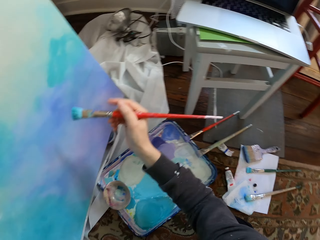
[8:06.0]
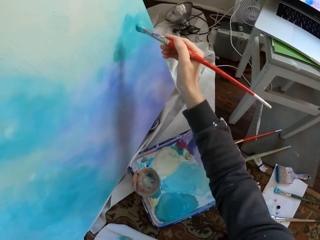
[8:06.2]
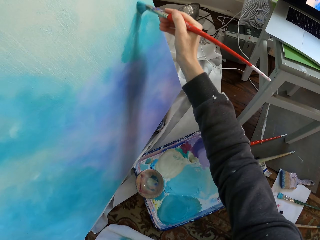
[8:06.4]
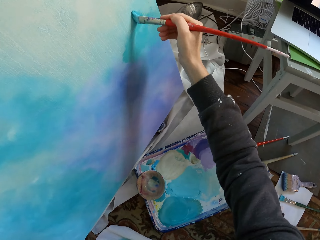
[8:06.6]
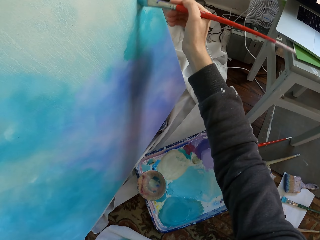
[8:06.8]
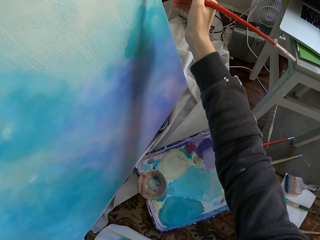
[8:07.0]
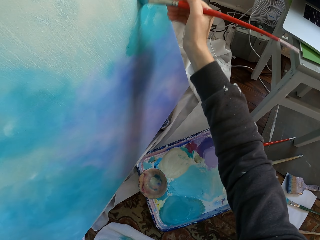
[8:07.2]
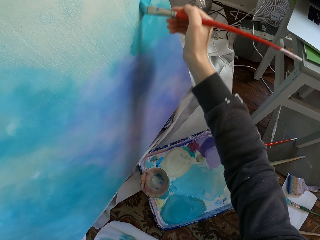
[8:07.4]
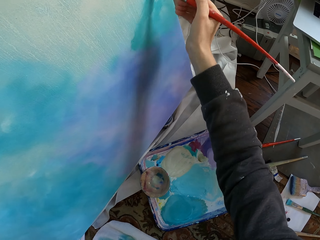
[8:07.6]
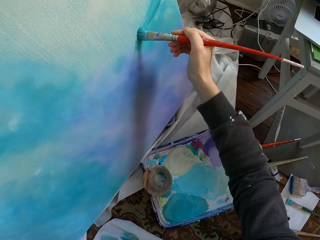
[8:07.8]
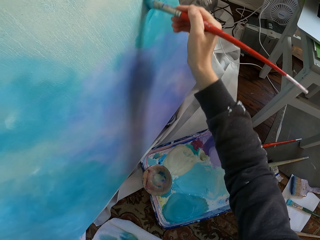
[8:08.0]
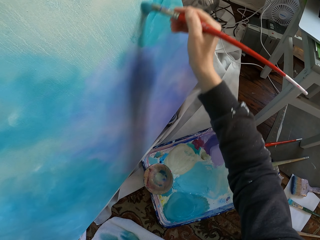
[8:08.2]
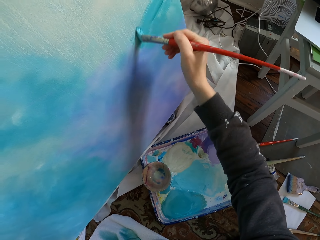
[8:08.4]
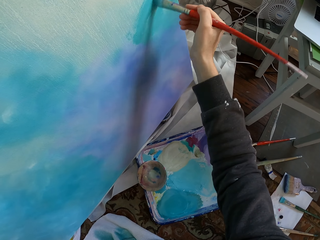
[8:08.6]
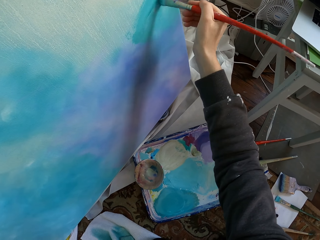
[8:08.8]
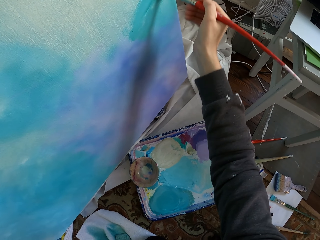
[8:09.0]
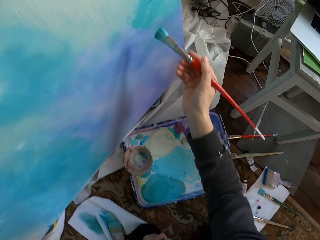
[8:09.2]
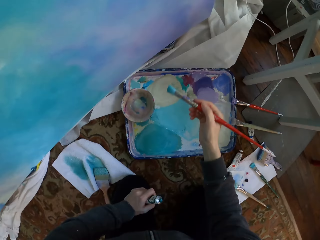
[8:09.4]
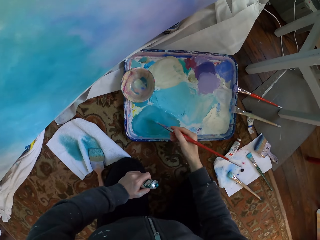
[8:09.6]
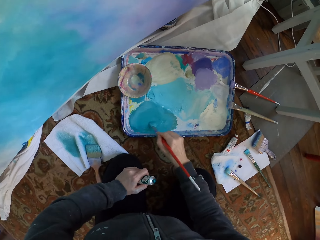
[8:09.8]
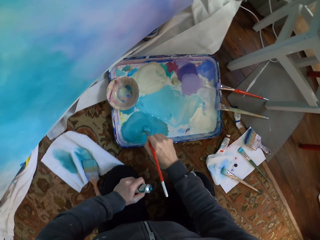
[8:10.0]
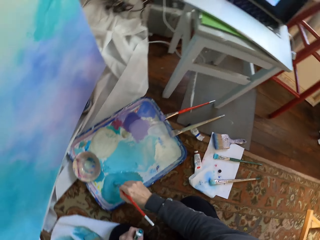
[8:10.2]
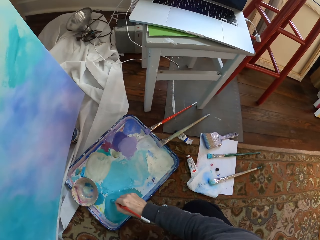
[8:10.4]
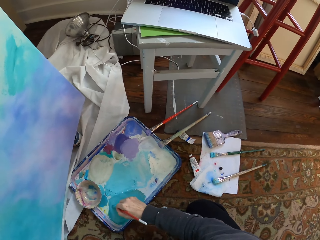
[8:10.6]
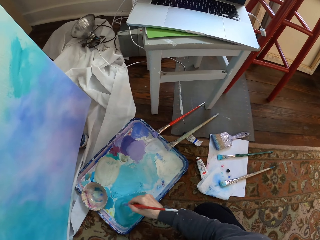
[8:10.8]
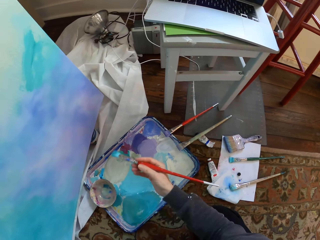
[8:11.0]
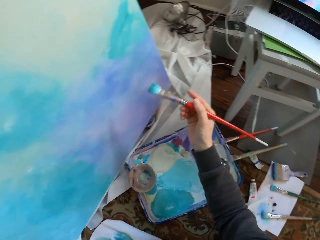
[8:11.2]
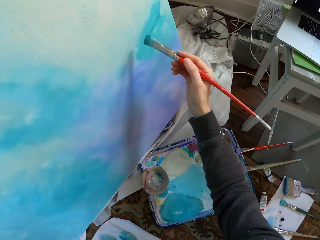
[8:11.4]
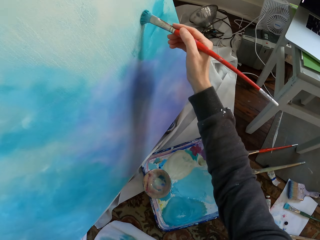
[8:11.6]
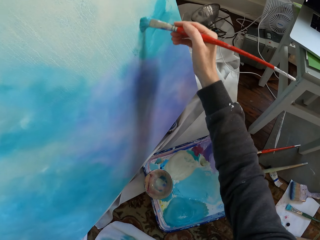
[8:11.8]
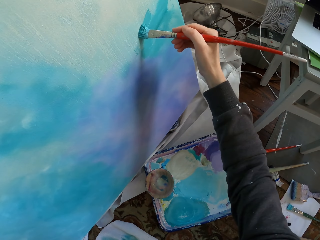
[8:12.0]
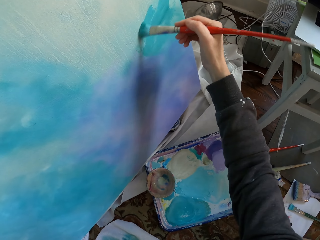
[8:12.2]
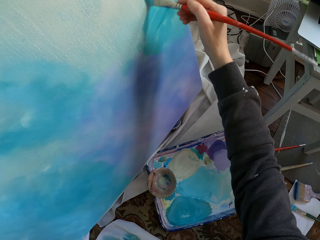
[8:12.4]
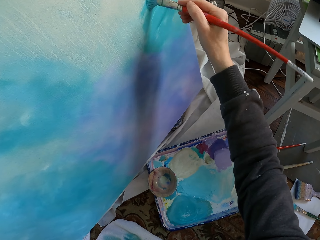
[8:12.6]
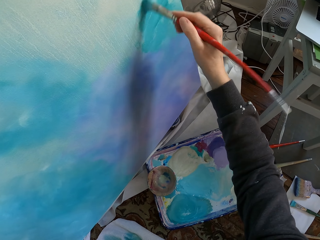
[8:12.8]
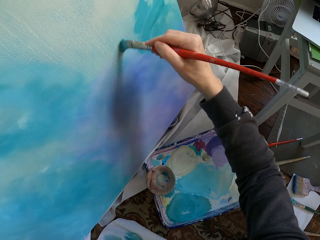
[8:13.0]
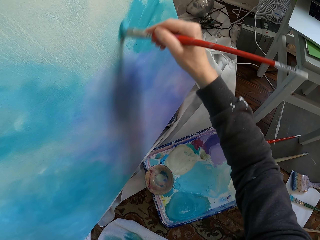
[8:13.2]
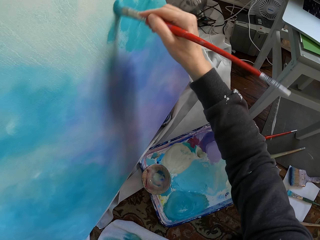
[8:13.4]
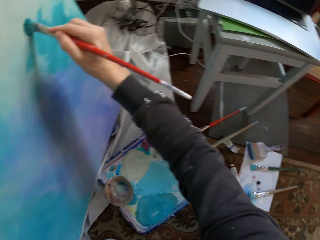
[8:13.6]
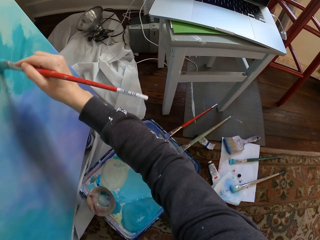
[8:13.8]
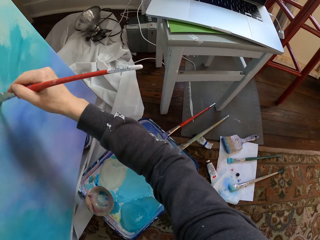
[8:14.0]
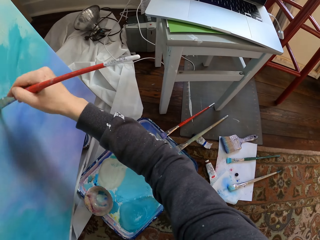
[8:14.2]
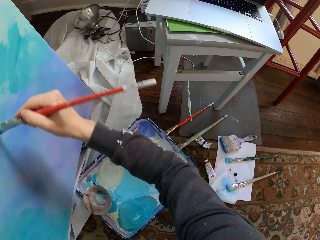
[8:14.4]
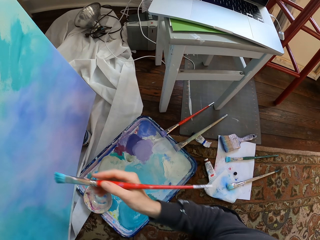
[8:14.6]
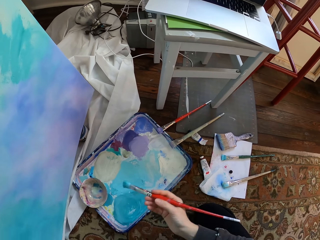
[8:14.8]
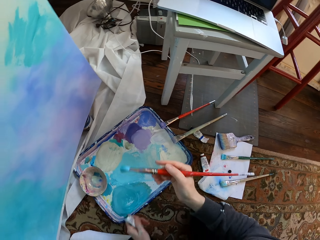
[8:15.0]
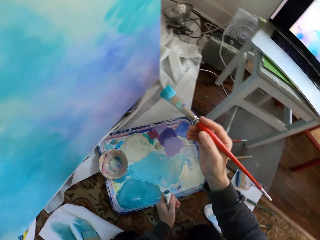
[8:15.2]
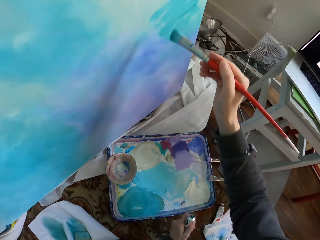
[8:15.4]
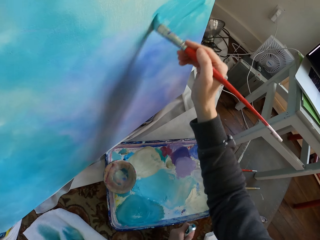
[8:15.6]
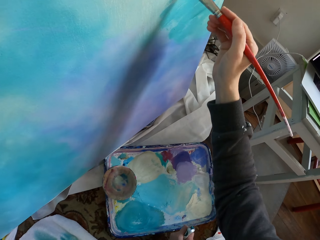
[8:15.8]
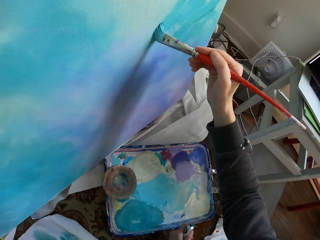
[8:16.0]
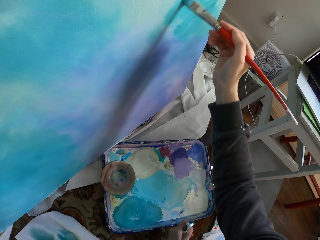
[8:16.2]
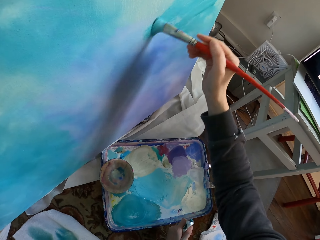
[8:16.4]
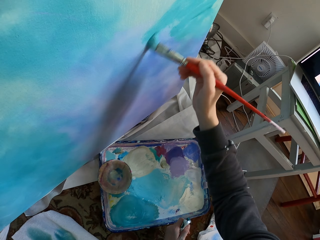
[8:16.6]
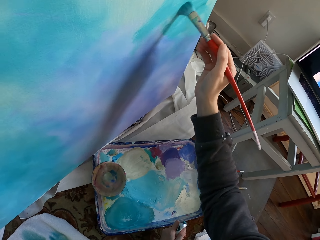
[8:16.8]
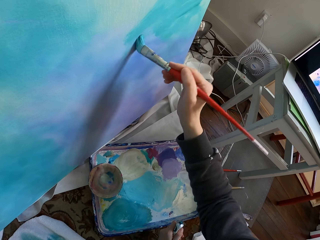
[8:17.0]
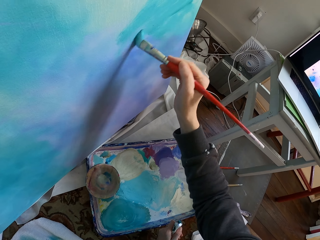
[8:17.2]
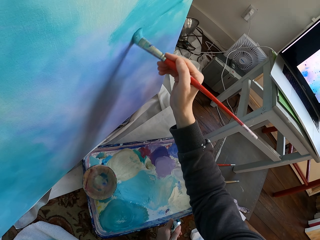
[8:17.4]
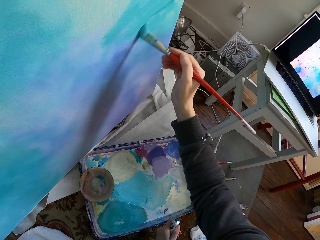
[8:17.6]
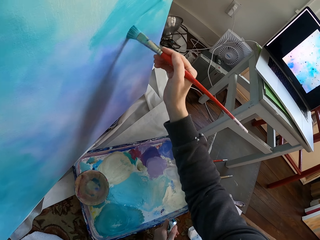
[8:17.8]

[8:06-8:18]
The camera wearer mixes the paint. They paint the board. They brush paint.

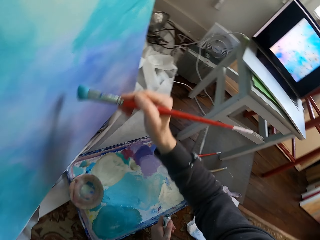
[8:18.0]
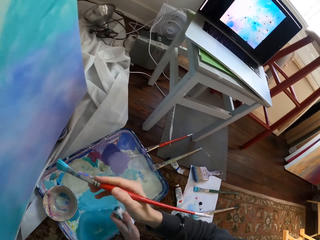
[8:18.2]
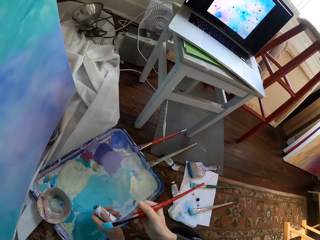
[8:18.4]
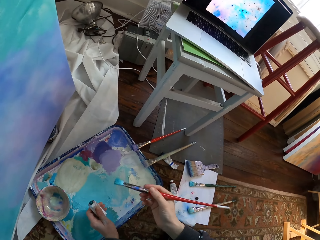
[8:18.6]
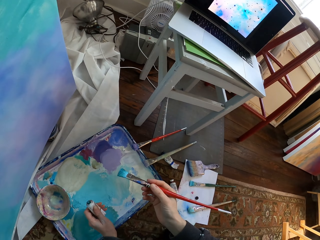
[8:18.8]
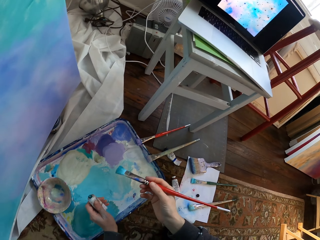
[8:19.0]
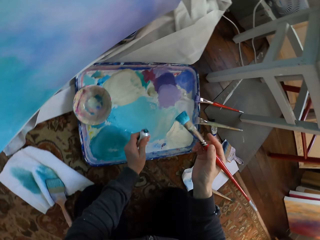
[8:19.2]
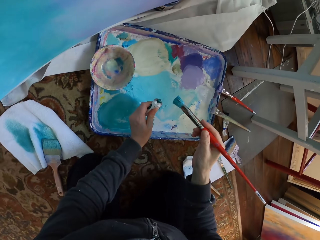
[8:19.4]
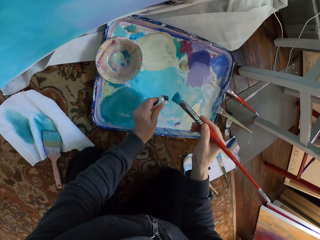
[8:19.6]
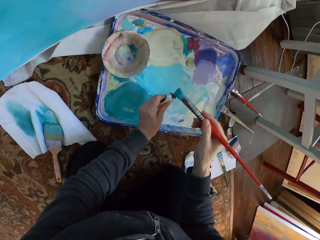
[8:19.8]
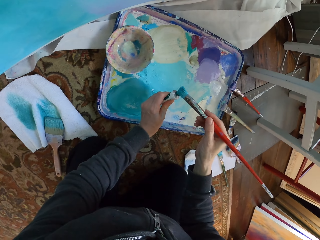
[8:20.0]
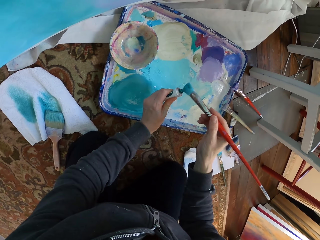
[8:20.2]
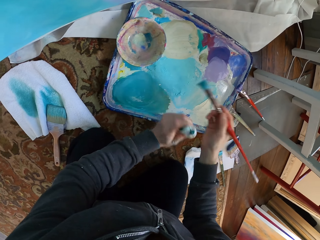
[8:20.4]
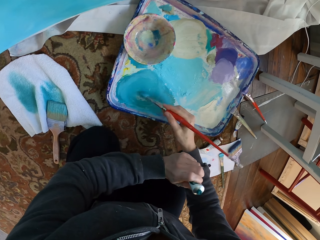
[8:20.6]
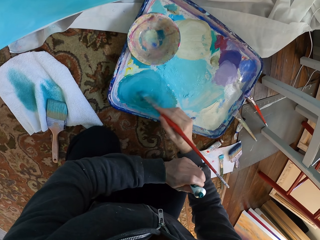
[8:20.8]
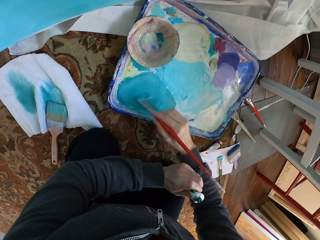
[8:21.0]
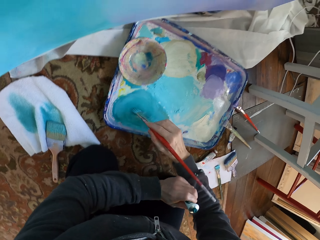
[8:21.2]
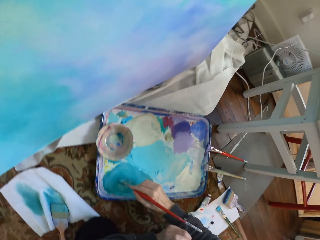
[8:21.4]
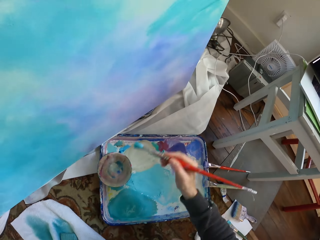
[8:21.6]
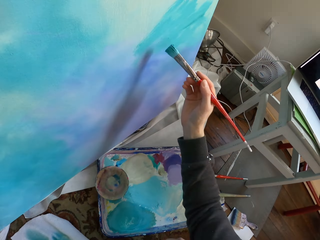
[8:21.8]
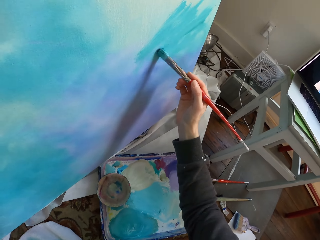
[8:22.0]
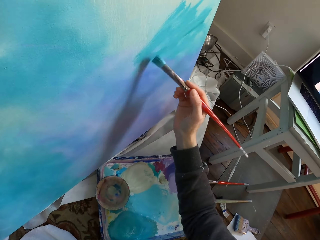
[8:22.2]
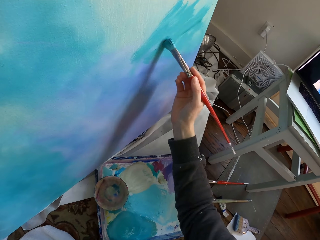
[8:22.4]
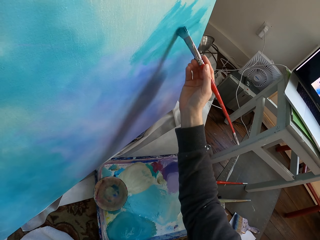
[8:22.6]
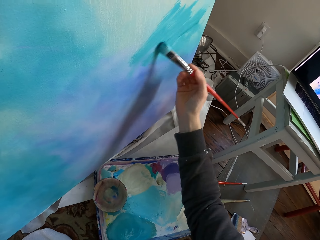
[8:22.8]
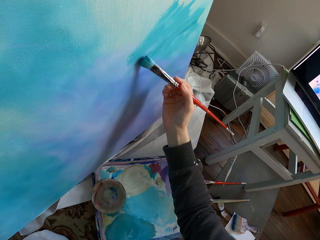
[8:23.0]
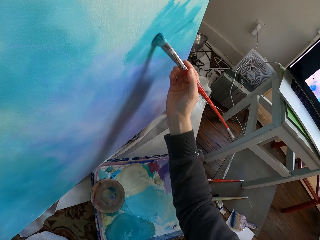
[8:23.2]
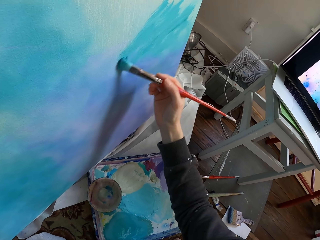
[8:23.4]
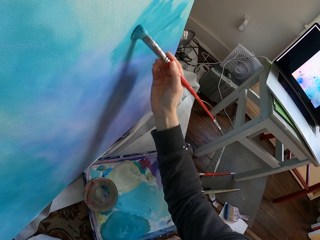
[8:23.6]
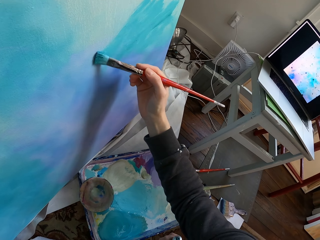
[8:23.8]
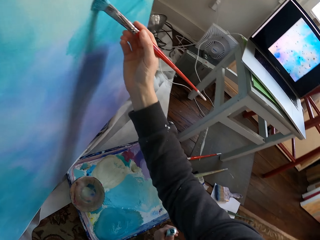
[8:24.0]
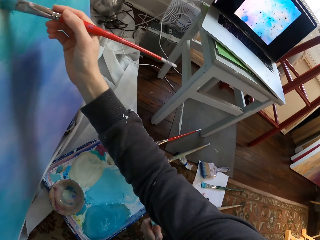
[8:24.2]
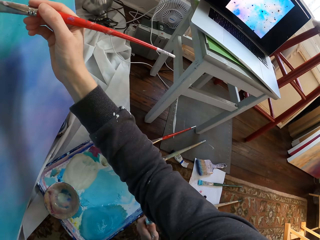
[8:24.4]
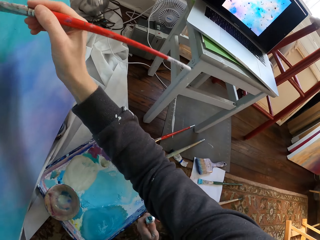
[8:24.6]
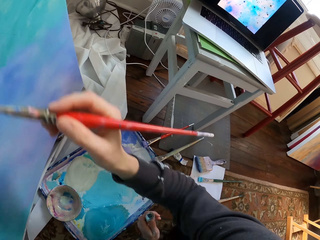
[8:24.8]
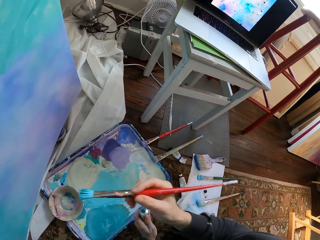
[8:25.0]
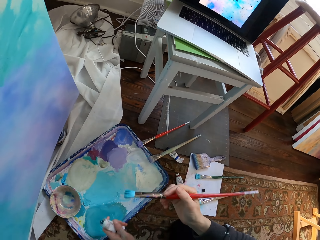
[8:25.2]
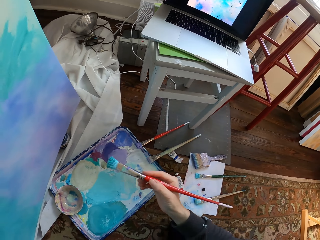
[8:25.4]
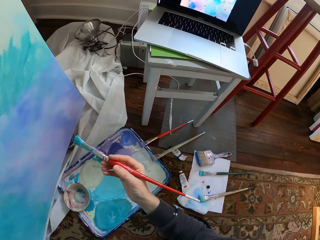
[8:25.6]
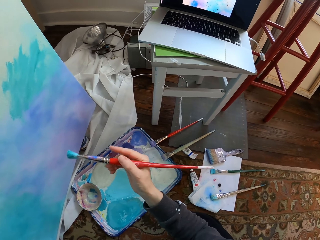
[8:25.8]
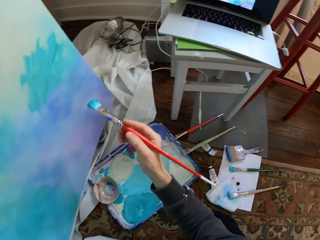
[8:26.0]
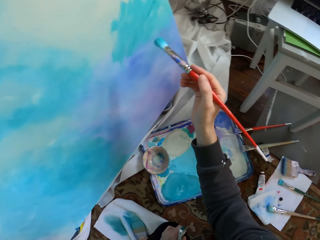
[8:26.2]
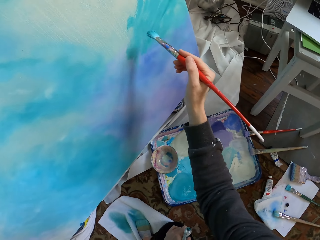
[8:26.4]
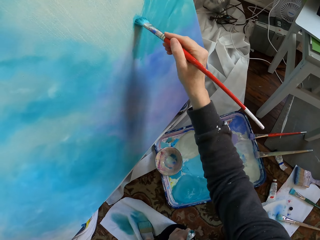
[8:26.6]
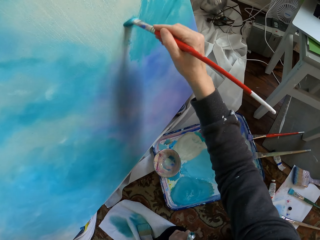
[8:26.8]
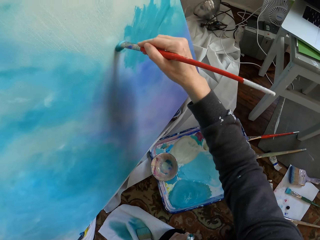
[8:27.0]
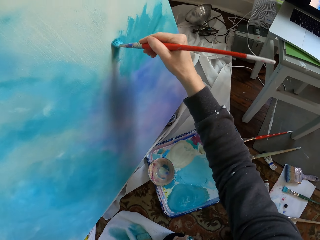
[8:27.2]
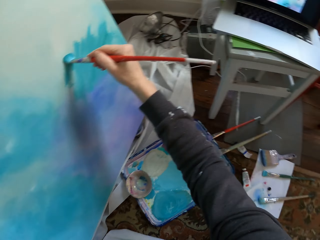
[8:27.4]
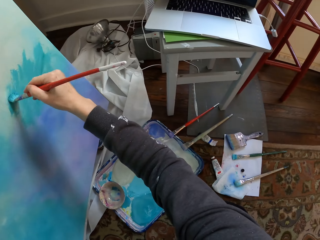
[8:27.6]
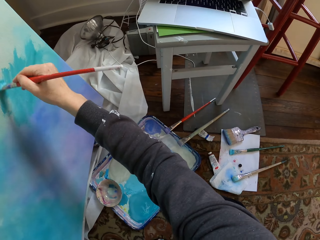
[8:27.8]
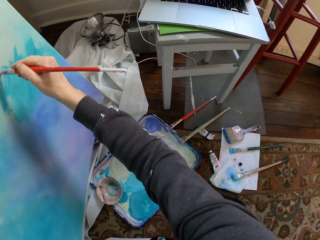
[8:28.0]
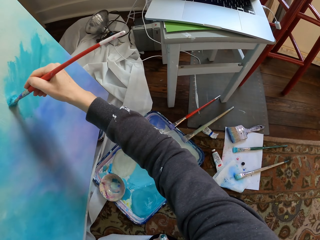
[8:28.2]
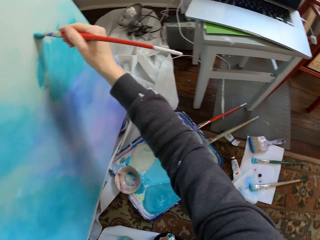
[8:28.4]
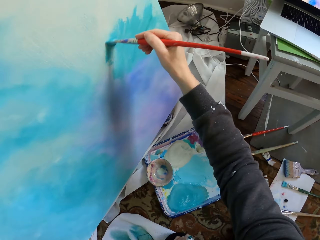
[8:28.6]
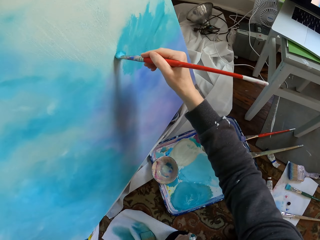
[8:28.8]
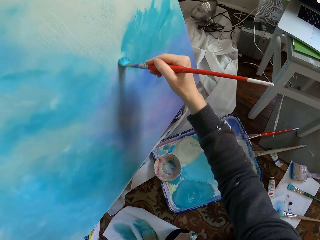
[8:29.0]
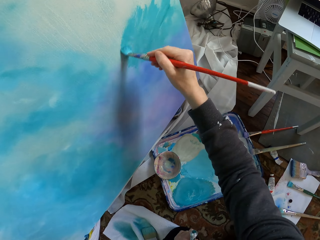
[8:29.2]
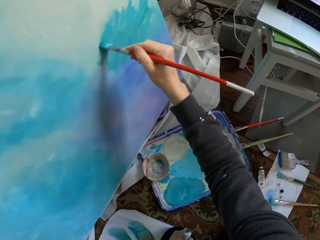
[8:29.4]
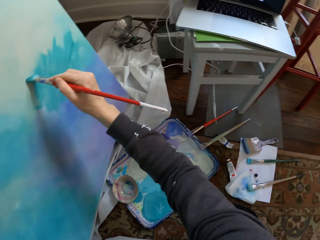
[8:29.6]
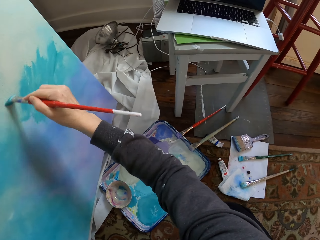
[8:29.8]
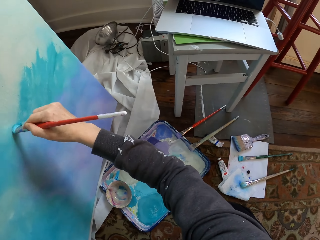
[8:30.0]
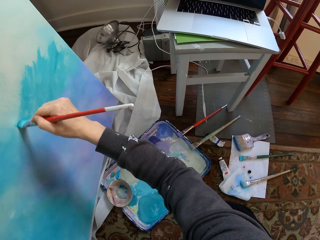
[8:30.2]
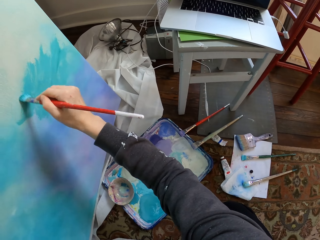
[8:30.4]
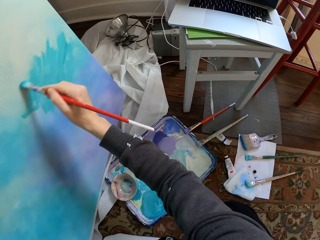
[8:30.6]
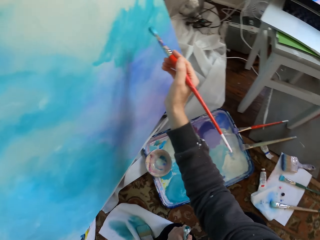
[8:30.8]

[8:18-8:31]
The camera wearer applies the paint on the paint brush. They mix the paint. They paint the board.
